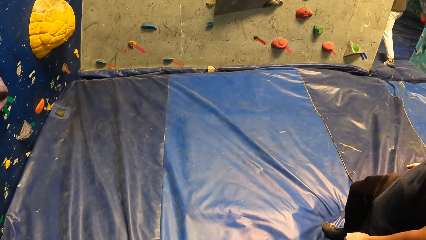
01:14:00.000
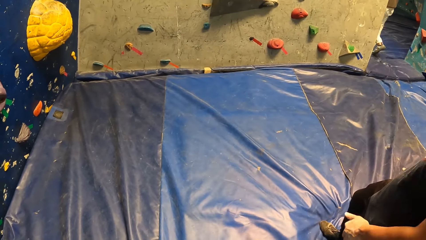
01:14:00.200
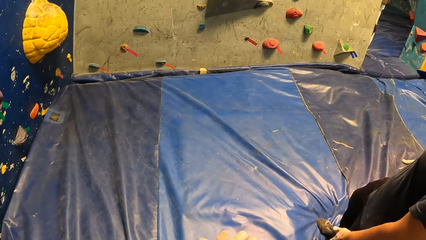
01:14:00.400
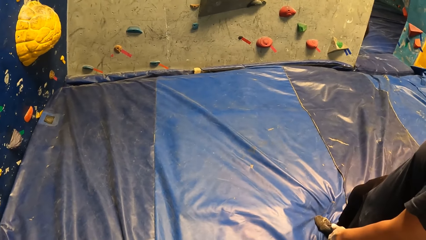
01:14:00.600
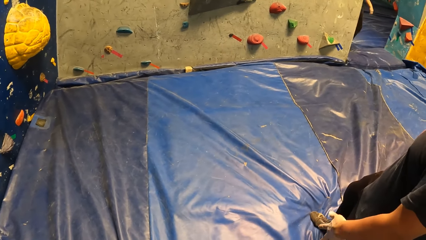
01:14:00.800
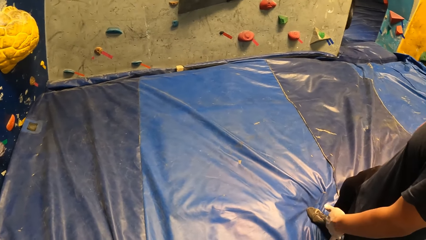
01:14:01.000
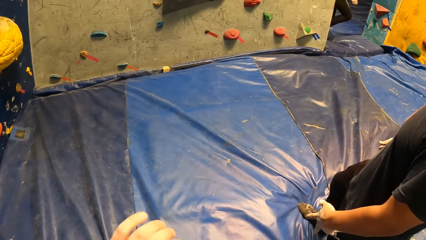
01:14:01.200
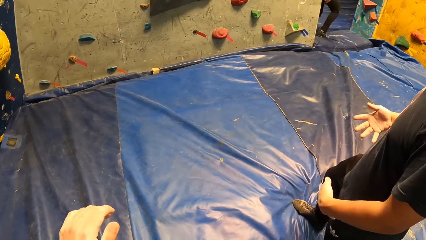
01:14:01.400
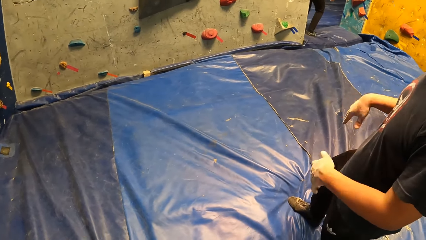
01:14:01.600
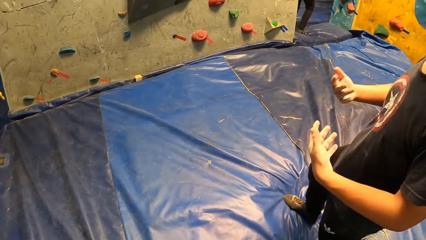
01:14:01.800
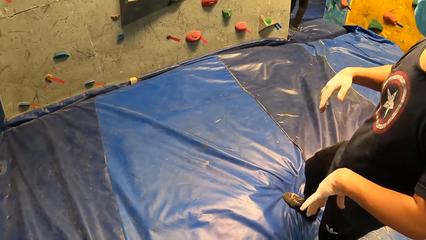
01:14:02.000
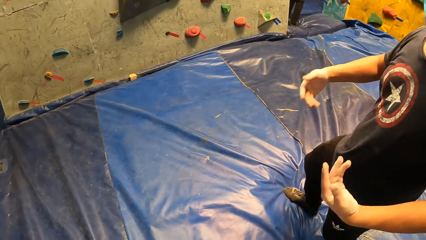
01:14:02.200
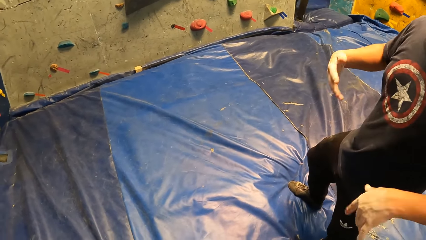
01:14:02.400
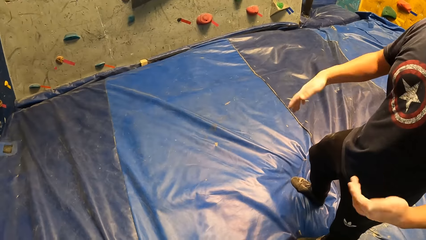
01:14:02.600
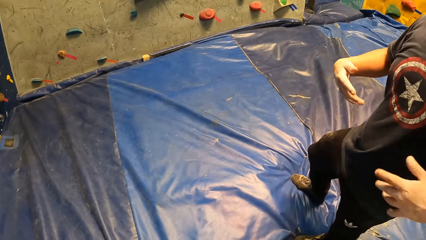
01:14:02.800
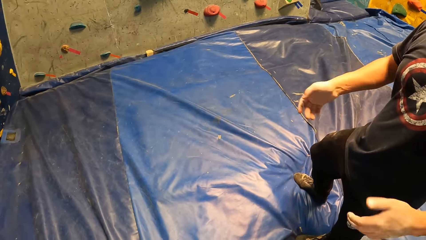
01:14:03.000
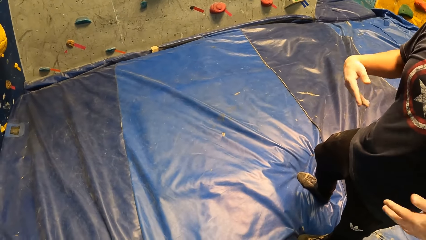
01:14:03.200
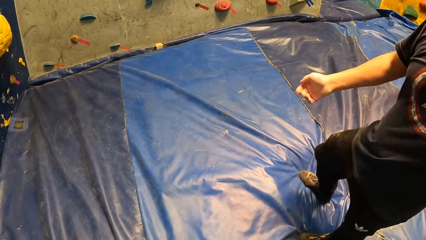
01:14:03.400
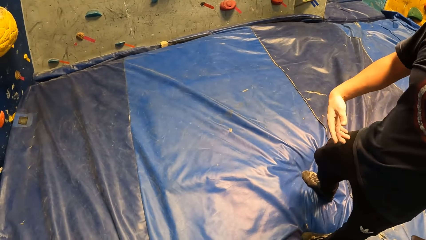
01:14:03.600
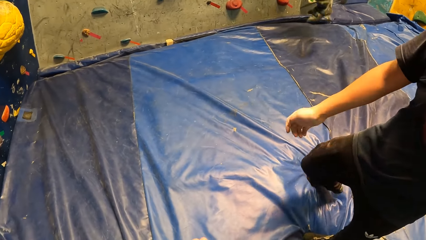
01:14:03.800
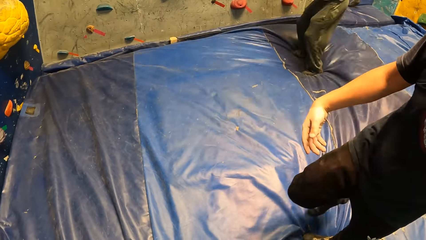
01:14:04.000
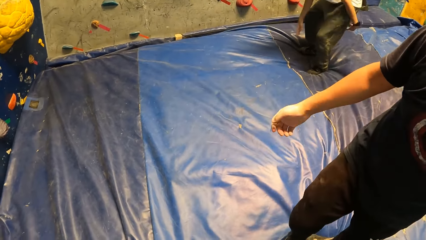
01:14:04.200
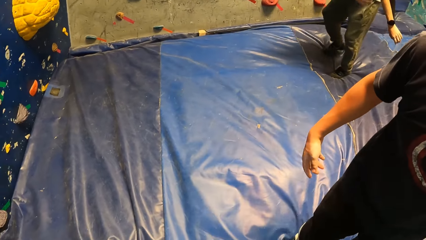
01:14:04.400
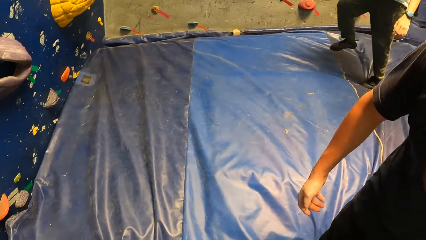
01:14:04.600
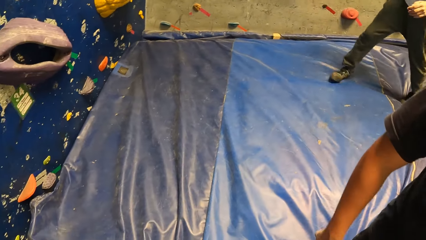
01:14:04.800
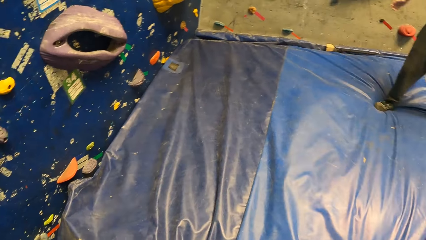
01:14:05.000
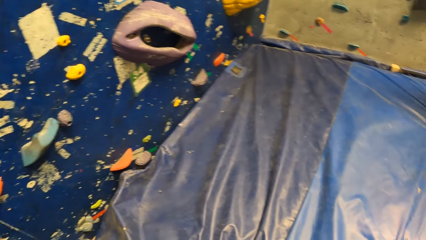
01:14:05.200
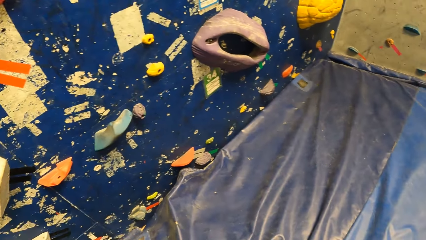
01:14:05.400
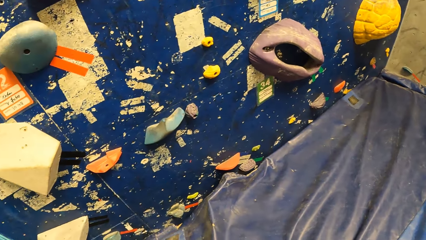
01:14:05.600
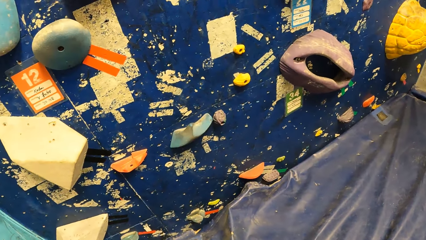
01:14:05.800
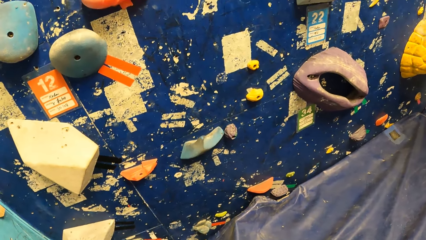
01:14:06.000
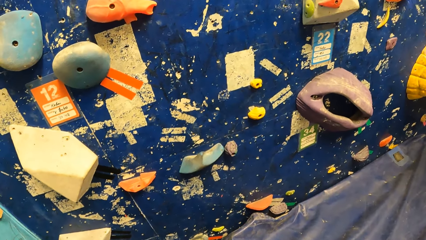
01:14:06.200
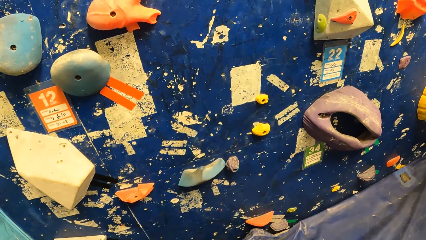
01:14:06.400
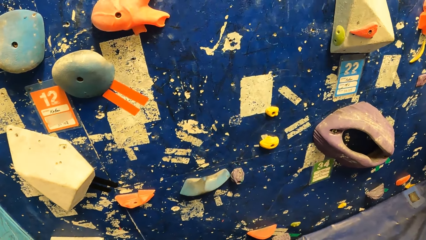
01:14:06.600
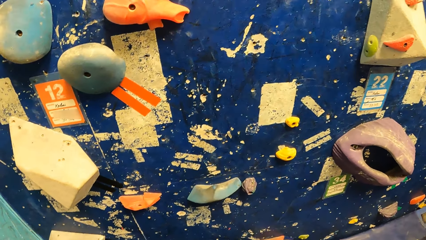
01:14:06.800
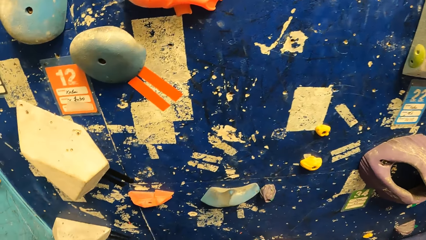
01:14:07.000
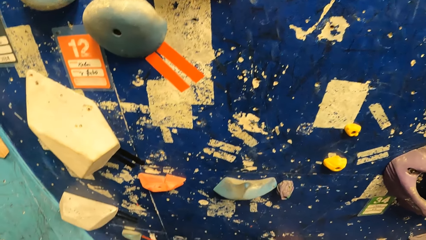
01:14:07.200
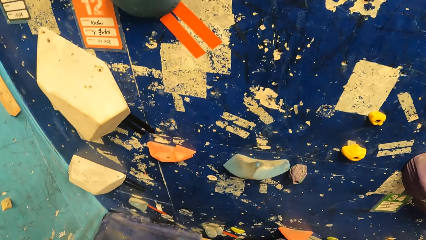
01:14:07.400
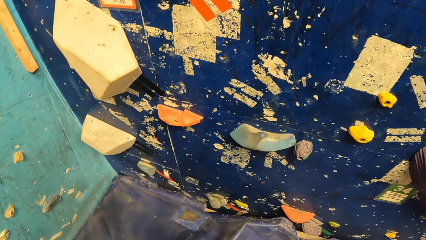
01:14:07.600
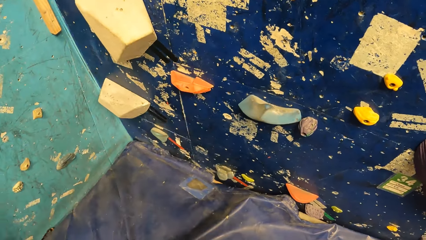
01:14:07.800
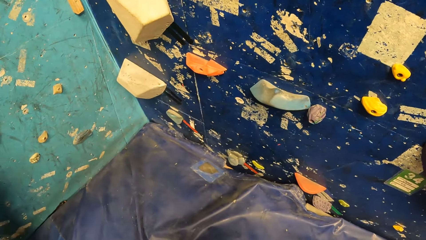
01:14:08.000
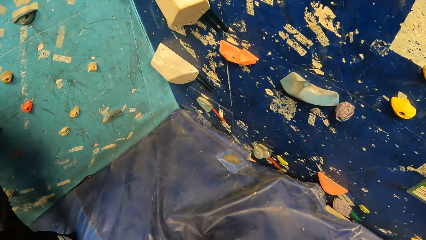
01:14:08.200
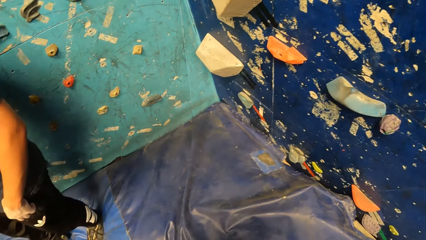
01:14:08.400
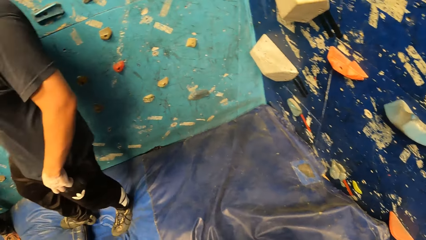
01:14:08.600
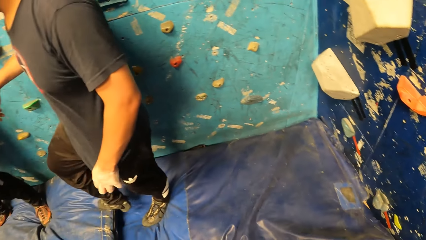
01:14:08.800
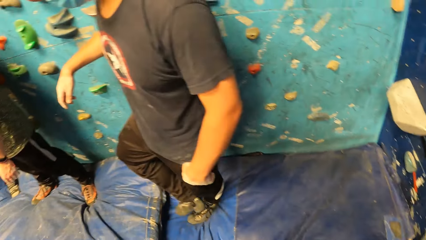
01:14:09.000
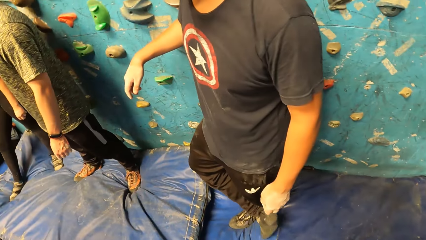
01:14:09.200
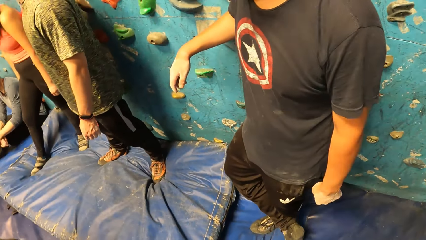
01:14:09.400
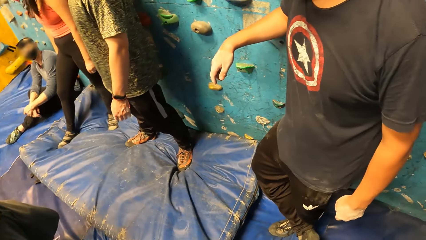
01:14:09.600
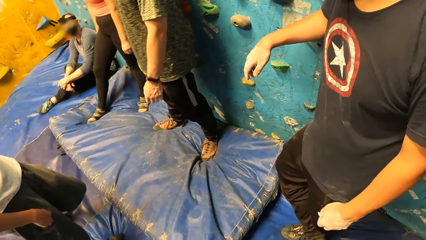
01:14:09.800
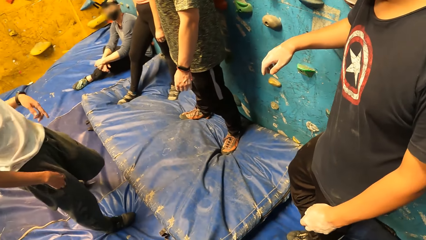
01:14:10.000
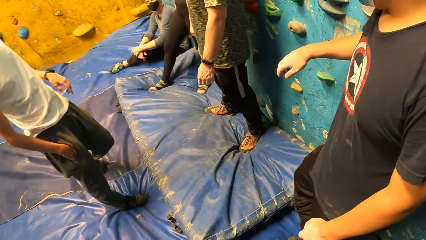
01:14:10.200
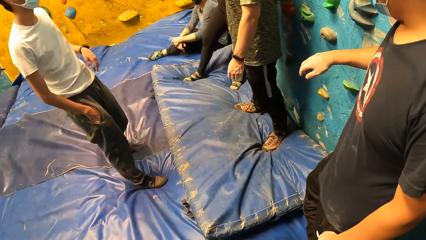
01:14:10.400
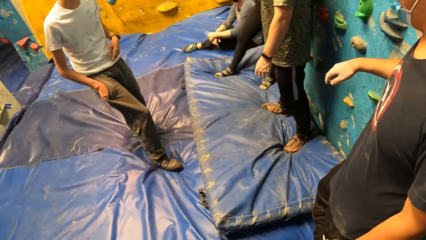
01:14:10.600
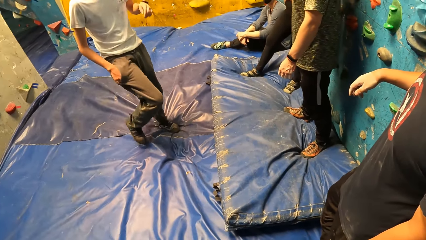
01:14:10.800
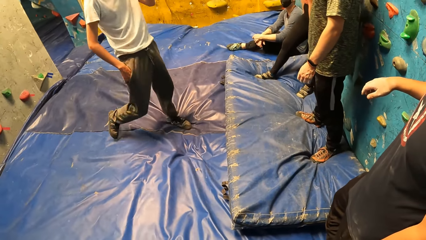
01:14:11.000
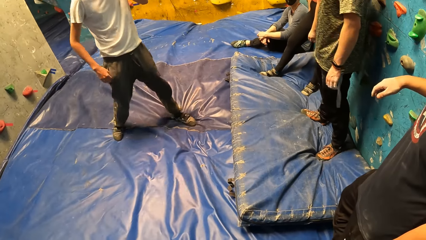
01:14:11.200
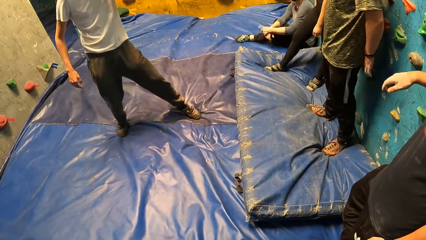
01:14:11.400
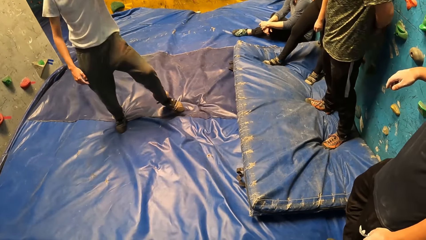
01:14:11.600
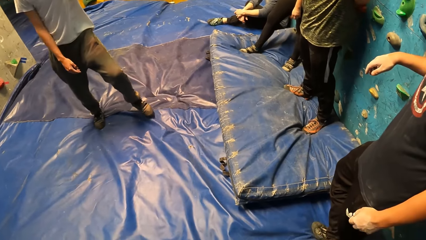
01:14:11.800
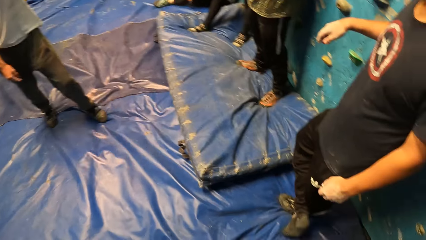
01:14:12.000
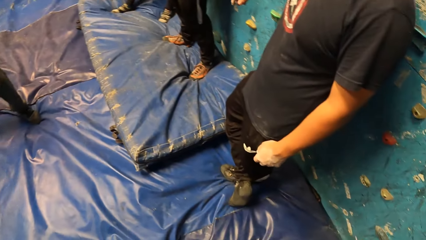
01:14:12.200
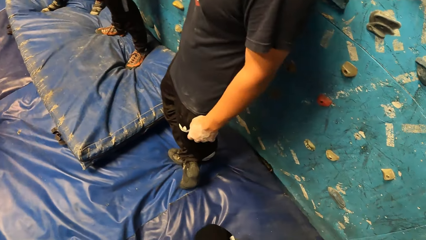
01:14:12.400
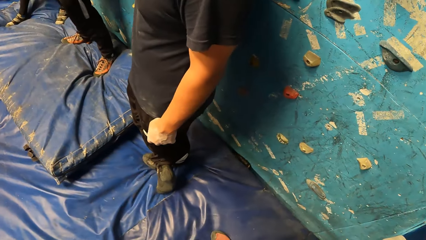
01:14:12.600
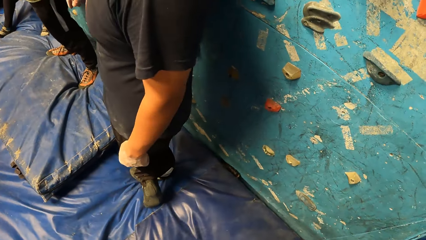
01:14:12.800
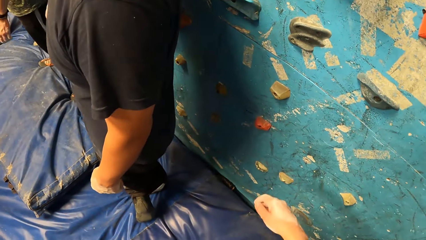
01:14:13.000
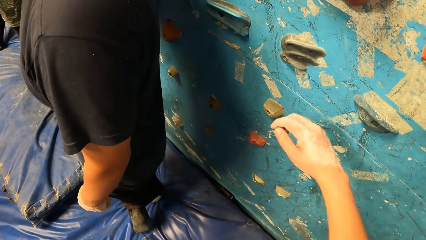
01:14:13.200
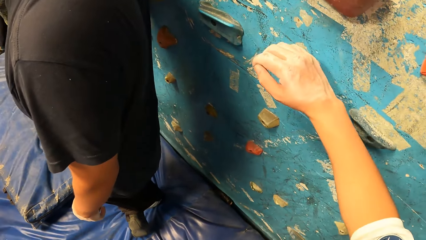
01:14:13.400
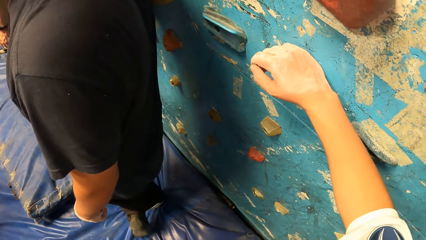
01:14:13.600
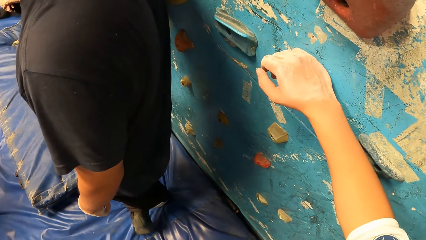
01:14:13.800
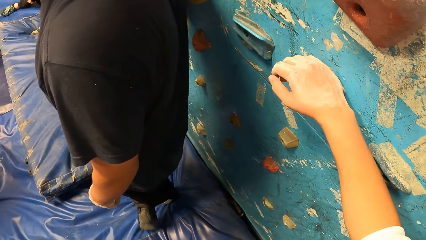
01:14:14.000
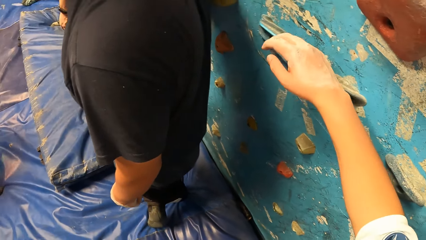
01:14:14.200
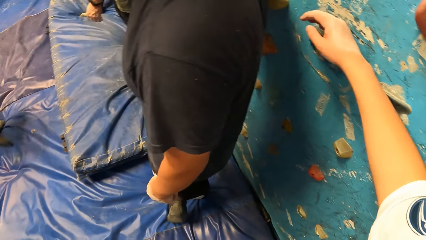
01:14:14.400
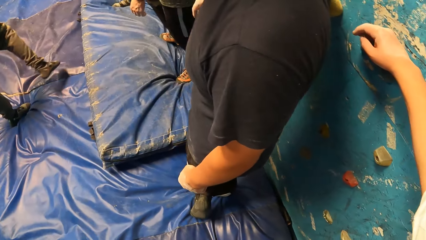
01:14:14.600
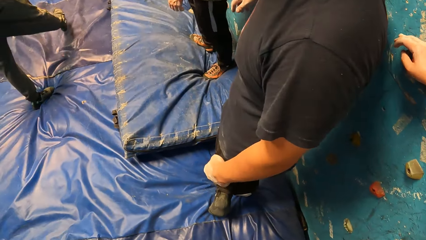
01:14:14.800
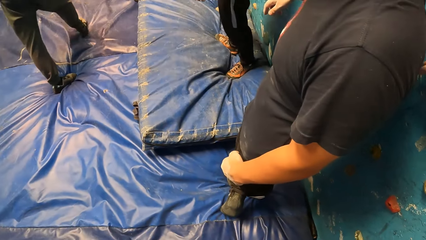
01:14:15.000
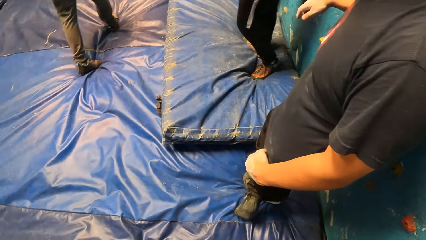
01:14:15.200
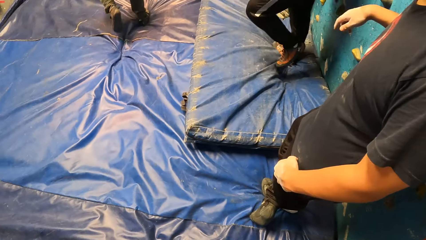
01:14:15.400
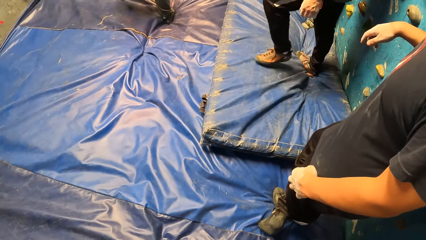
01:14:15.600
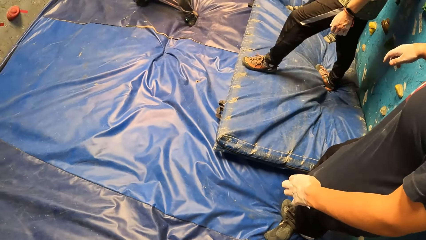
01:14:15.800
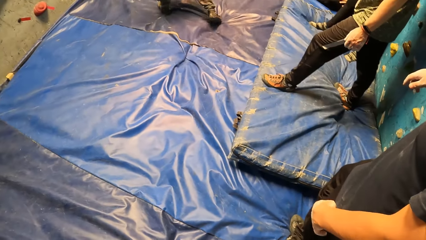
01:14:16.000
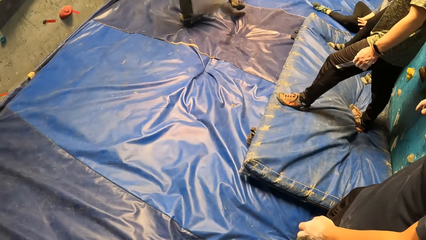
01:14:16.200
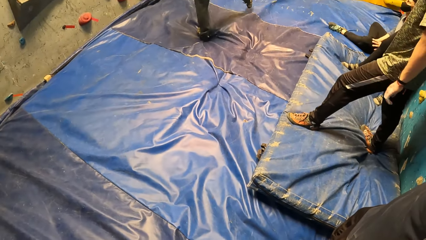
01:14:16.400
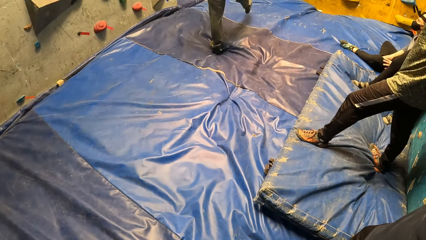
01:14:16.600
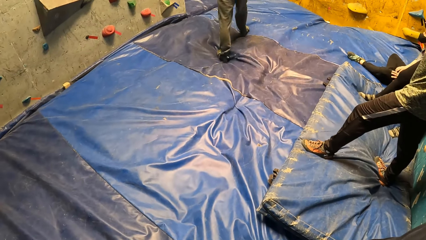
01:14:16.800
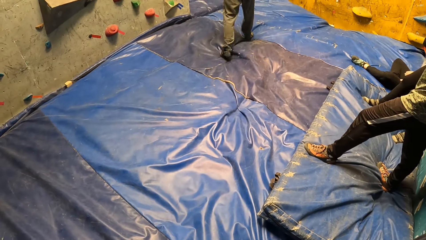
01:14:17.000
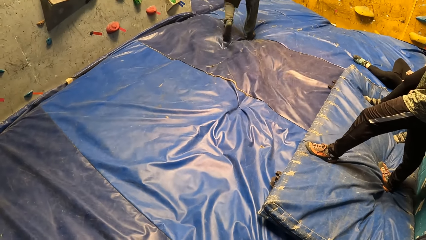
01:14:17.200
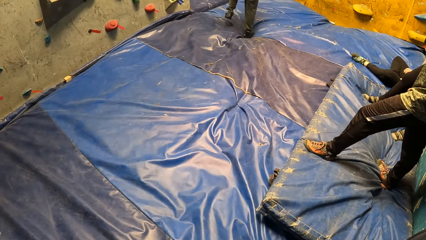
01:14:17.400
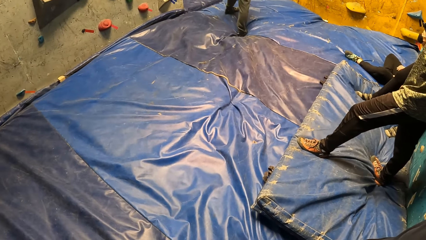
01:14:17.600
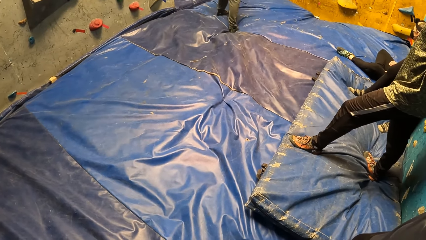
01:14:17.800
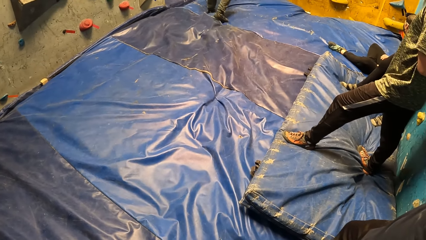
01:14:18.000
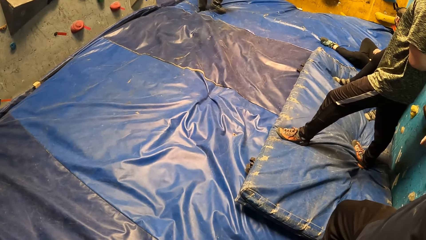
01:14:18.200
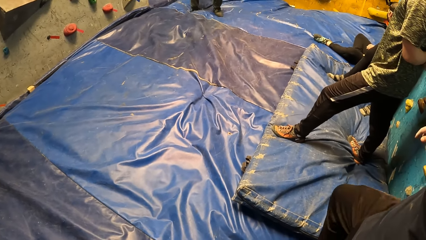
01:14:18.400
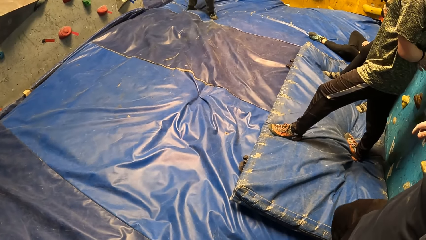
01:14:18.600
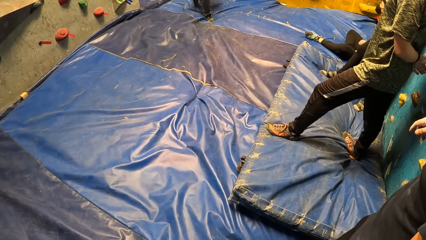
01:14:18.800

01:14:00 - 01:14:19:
A man dangles both hands. Another man jumps off the wall. The camera wearer puts his right hand on a climbing hold.
